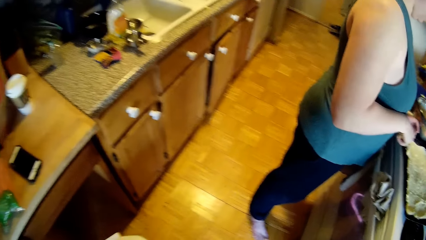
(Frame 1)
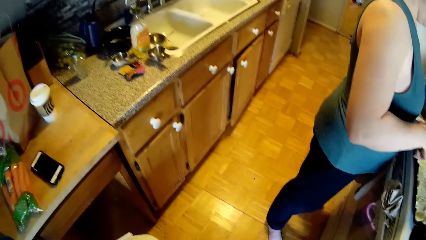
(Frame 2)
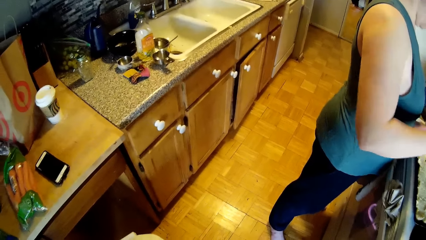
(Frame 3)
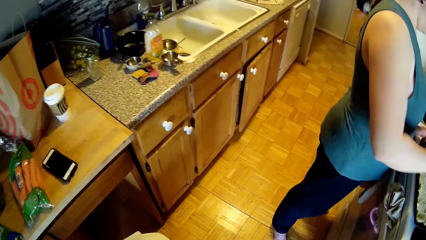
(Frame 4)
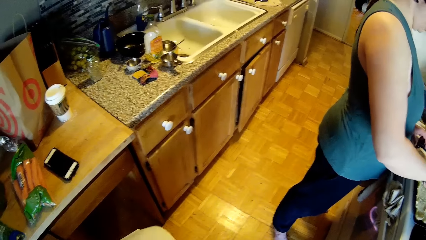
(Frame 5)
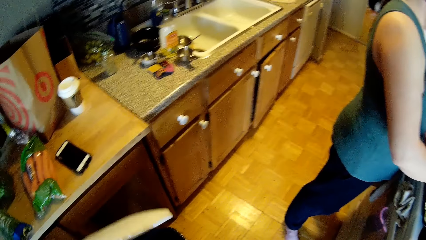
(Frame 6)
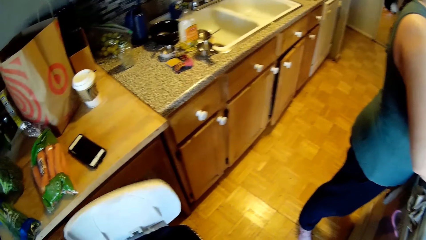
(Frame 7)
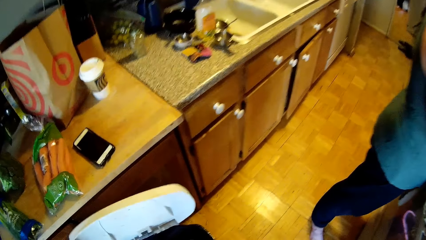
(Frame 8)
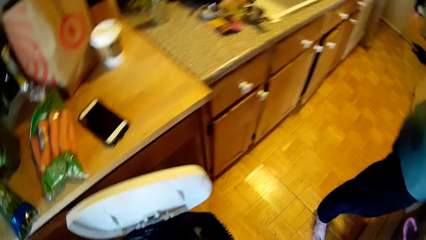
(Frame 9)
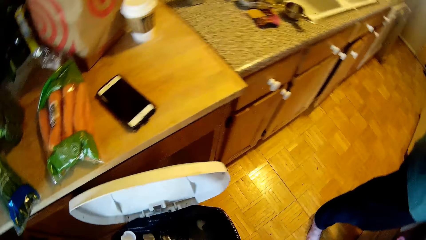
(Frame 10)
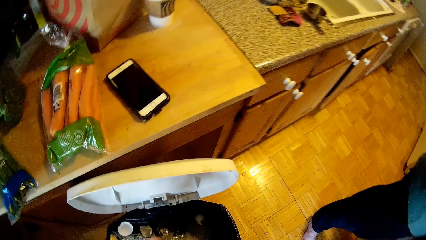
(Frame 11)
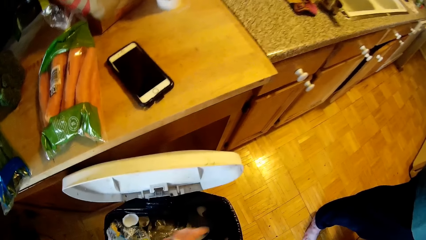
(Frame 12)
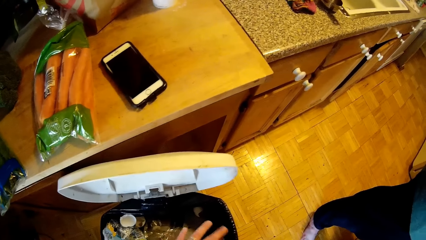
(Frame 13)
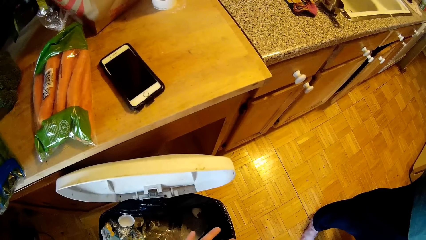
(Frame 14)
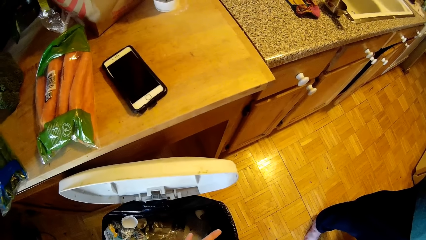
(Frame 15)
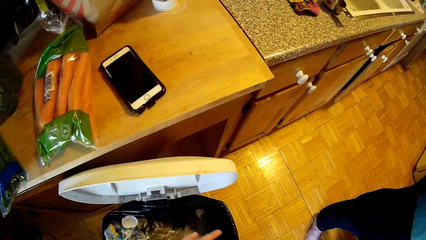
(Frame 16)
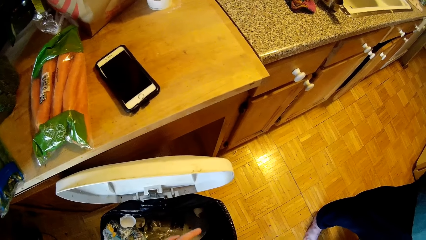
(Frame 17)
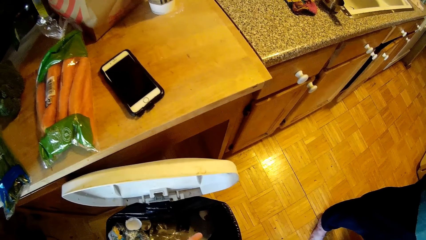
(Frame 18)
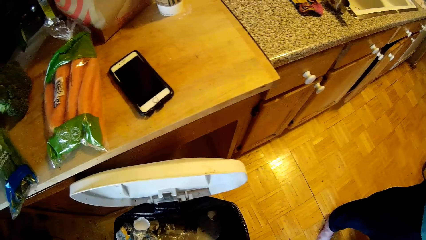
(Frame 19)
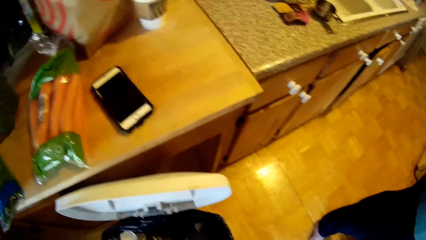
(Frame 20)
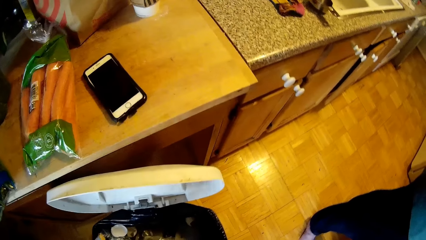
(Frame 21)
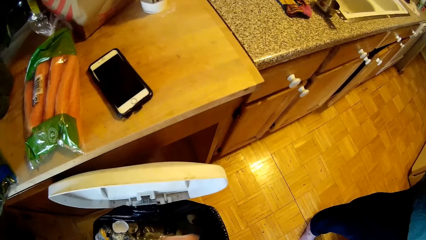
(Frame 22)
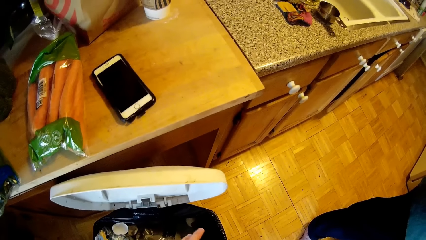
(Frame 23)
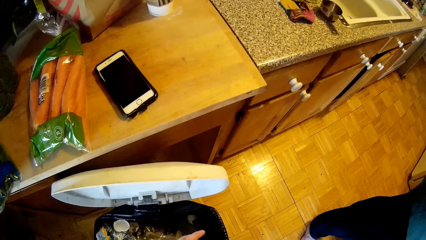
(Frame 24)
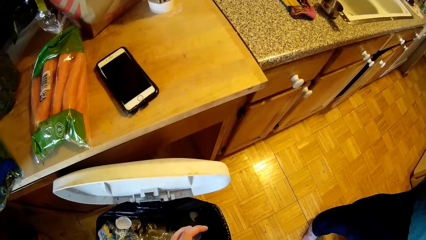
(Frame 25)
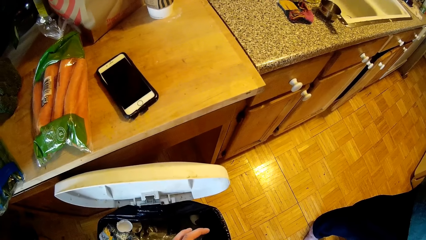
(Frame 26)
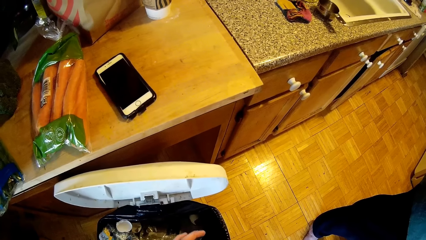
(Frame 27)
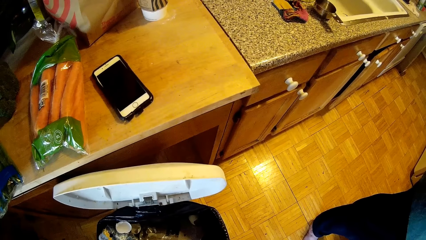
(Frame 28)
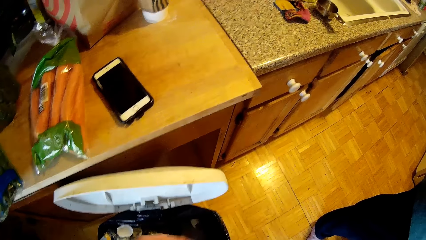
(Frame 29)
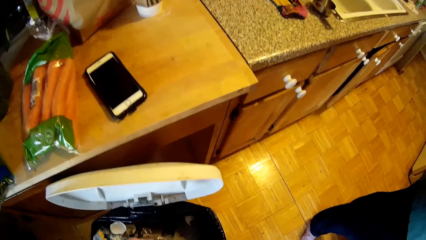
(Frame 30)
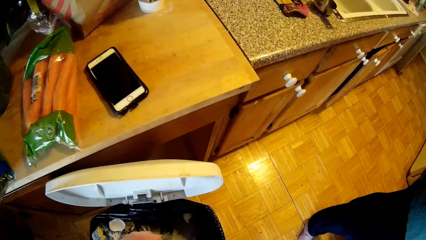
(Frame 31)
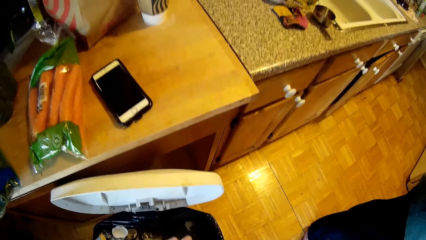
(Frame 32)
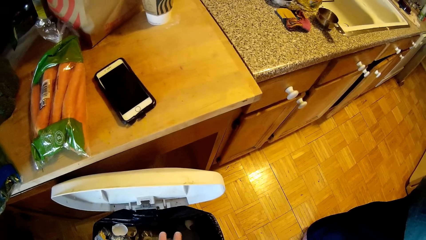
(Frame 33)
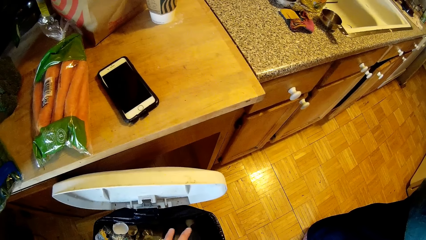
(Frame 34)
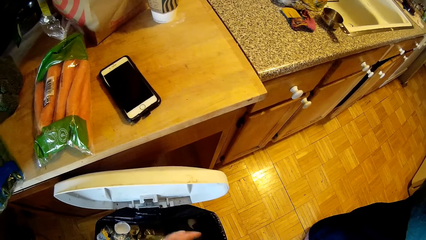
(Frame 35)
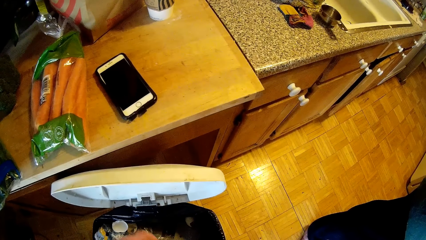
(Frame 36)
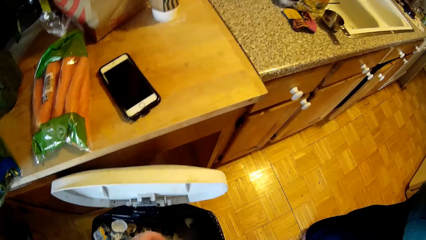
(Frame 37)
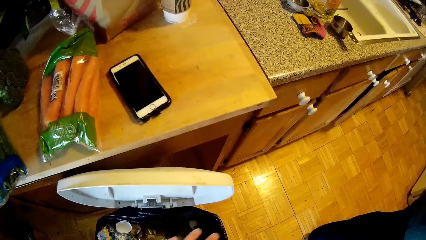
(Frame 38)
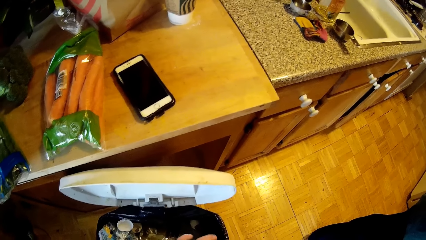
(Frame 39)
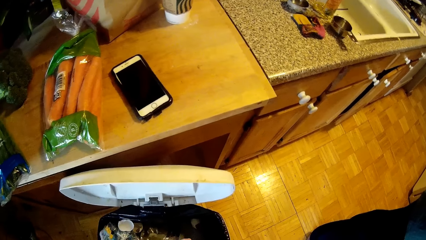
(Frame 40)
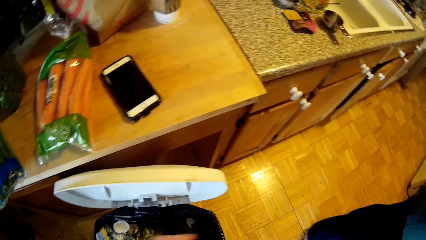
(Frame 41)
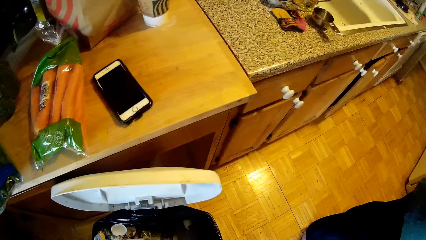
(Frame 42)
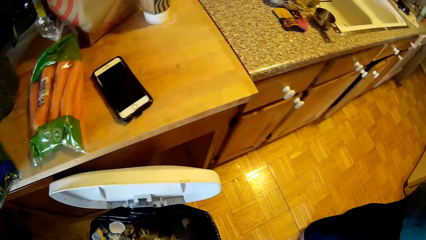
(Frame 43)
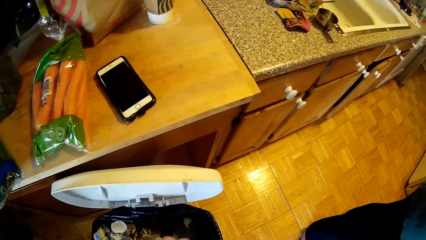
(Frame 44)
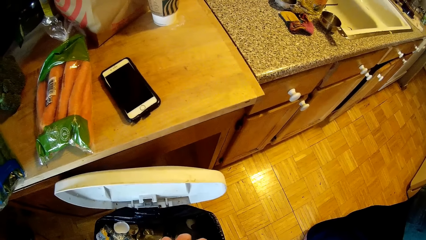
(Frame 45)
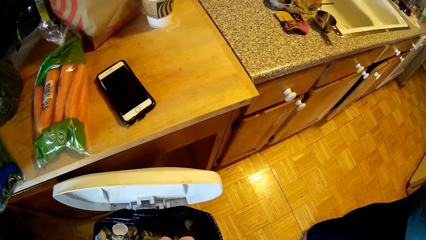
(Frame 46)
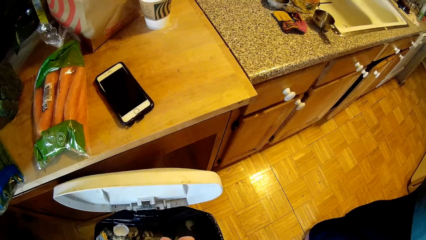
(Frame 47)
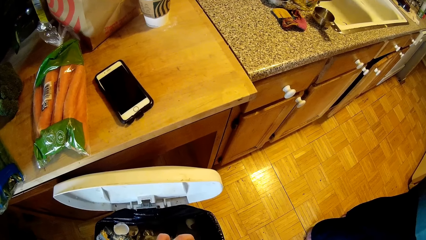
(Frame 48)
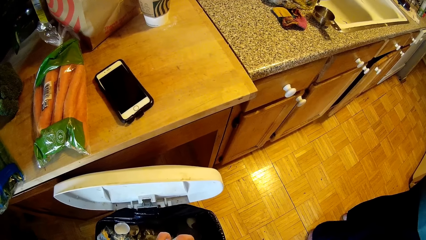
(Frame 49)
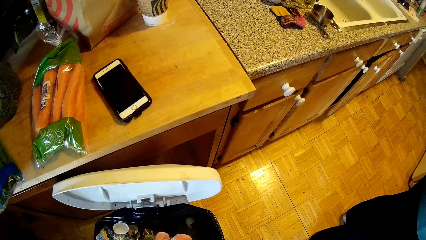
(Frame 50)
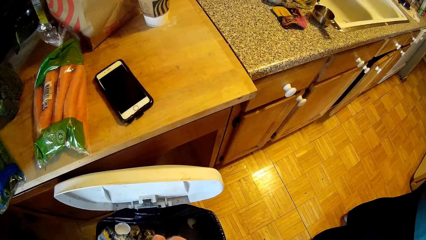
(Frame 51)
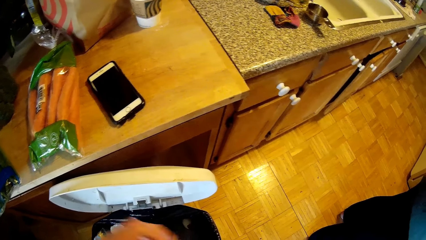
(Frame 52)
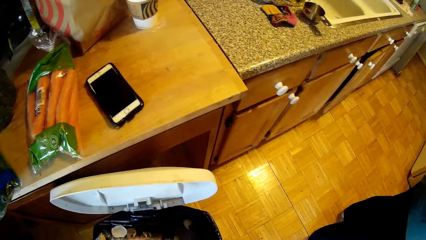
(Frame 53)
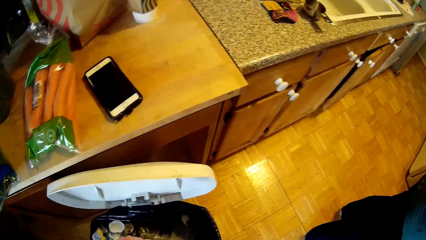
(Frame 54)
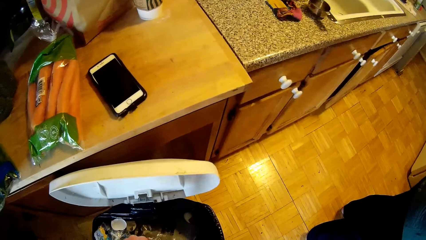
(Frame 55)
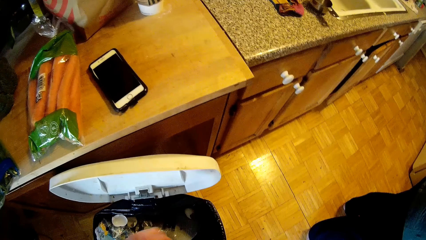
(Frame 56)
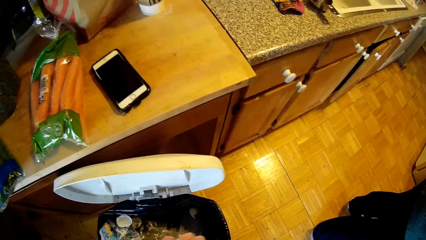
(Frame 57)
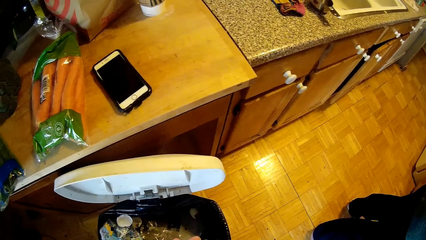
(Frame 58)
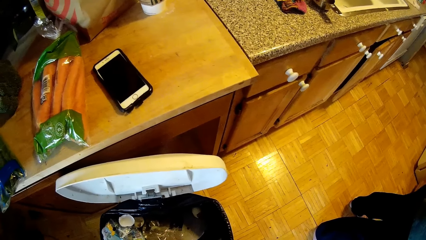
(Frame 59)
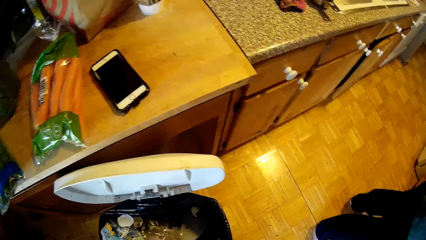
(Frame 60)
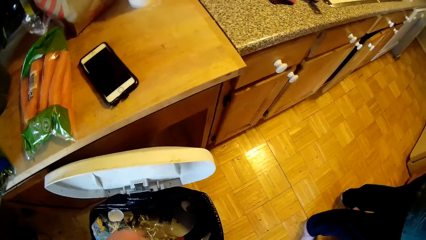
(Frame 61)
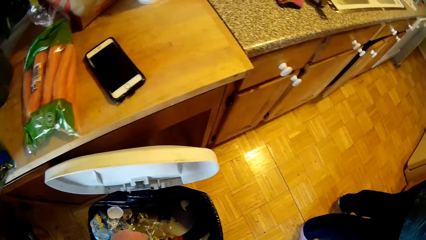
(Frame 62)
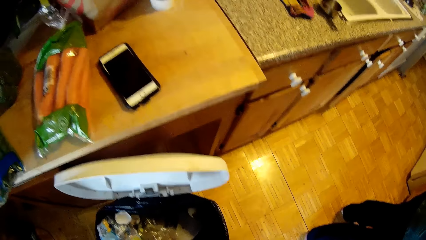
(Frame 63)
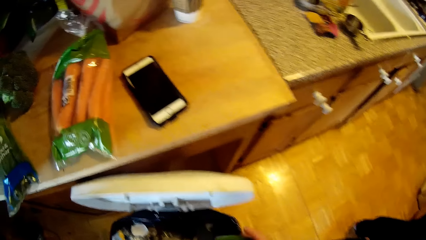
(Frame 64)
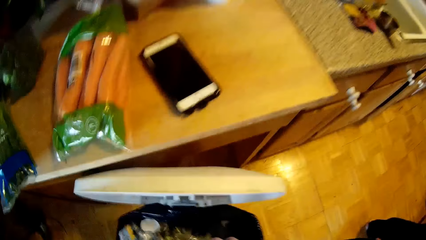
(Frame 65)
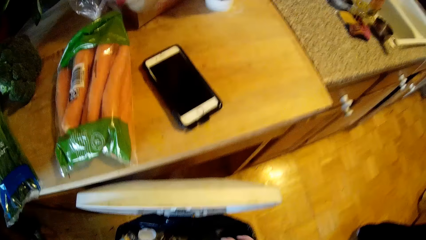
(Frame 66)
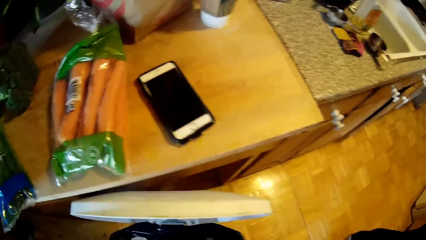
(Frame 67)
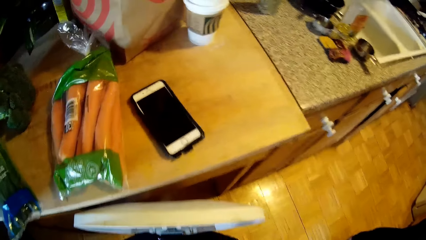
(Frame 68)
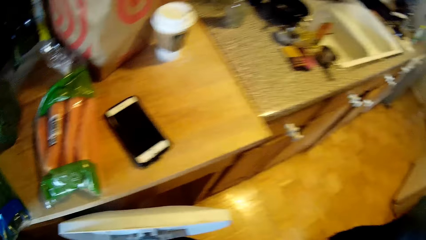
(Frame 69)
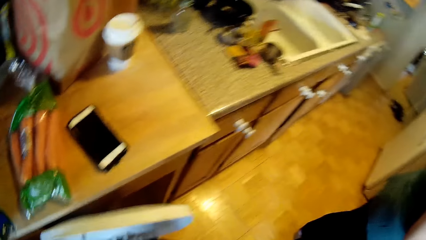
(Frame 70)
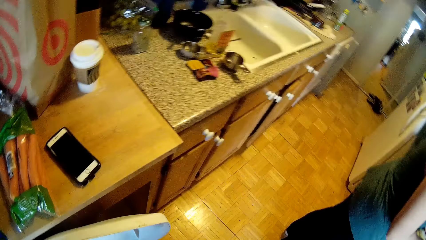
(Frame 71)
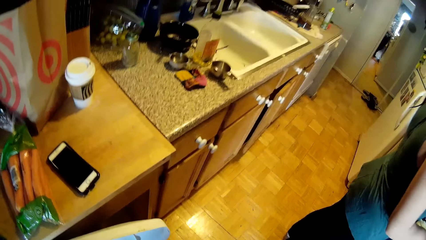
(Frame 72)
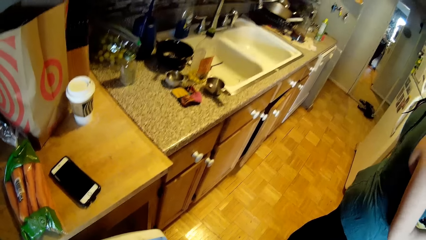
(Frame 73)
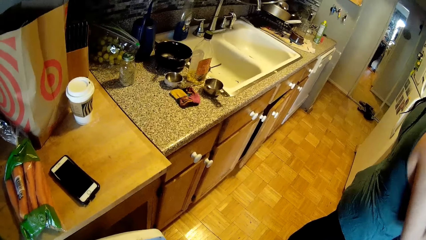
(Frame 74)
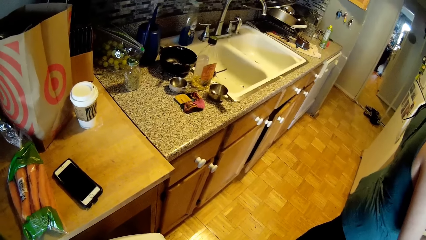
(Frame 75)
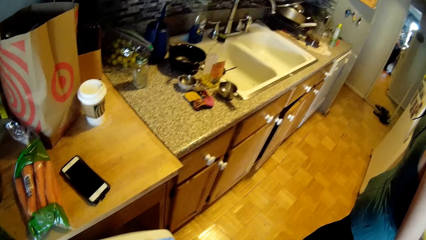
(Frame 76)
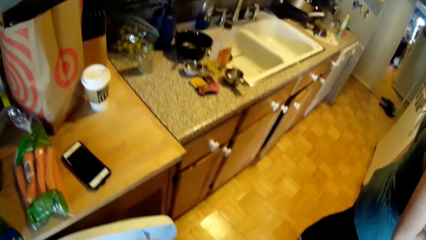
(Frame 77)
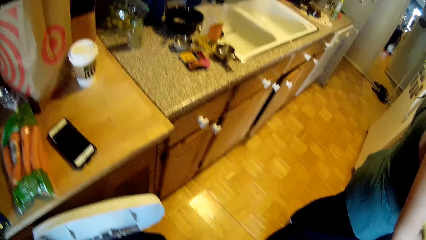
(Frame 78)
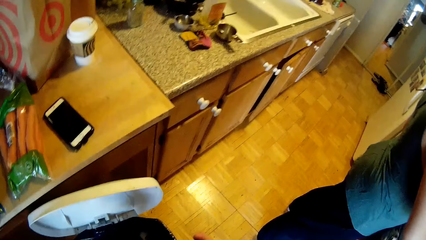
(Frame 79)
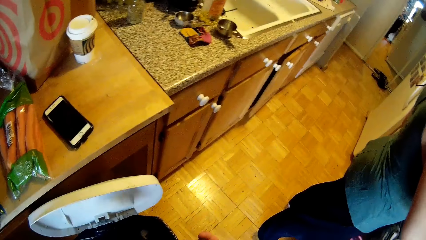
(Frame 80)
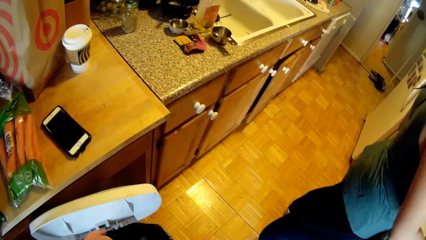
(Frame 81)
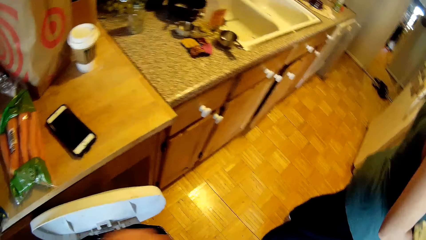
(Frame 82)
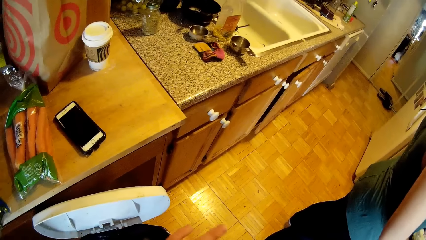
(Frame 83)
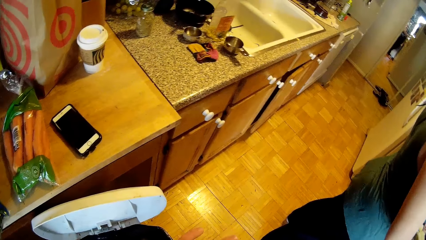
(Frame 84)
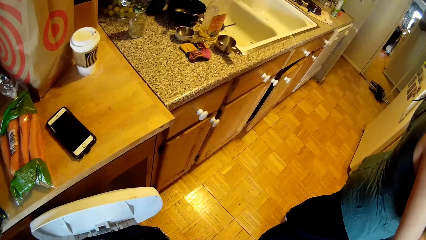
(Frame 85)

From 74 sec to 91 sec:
The camera wearer opens the trash bin. He drops debris from the green pepper into the trash bin with his left hand.
